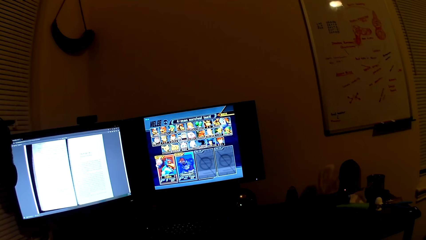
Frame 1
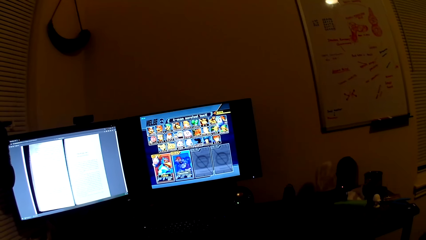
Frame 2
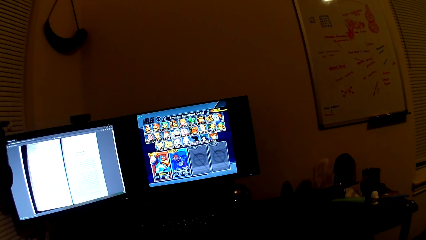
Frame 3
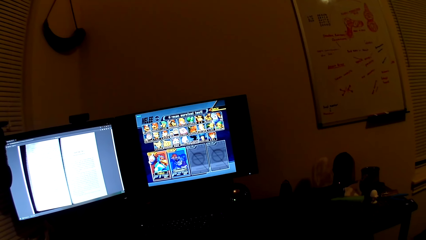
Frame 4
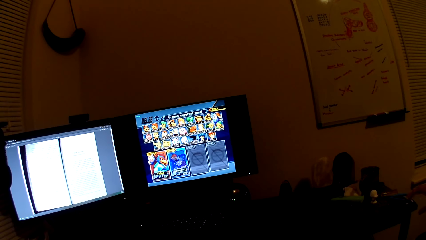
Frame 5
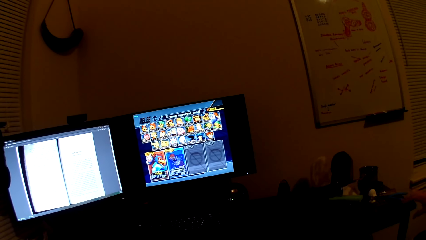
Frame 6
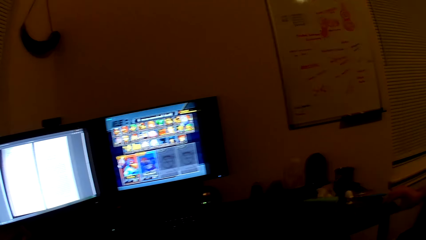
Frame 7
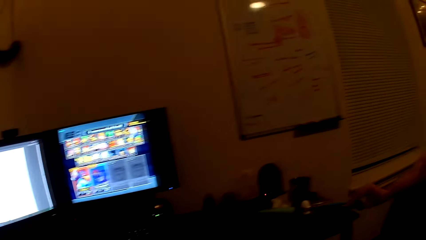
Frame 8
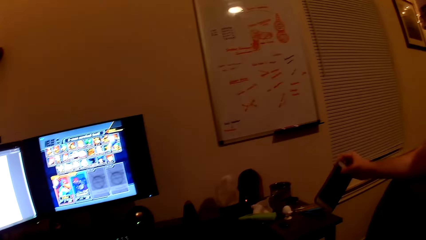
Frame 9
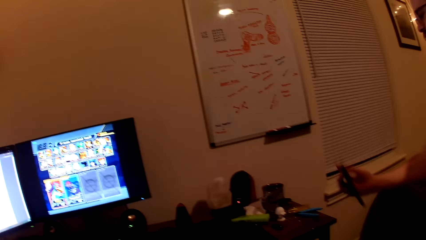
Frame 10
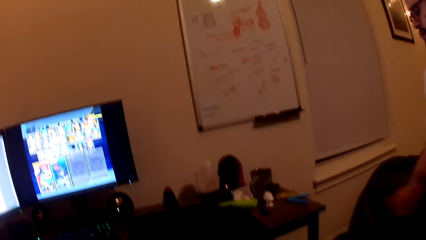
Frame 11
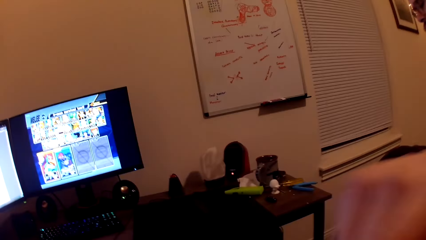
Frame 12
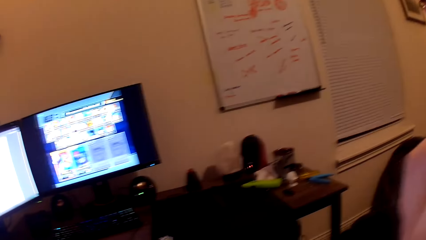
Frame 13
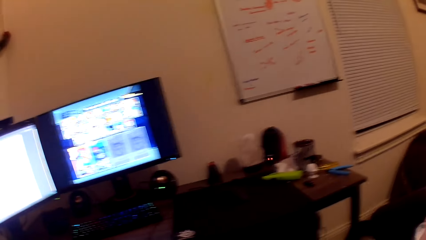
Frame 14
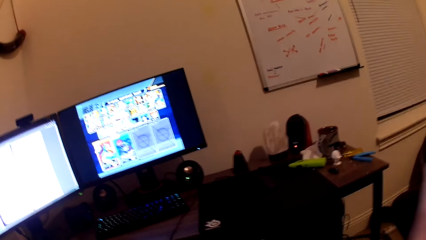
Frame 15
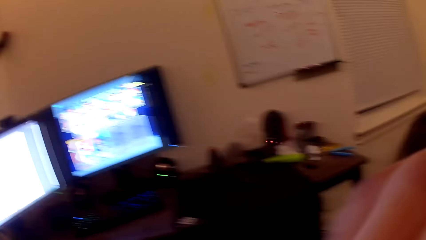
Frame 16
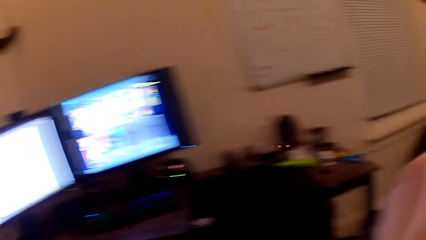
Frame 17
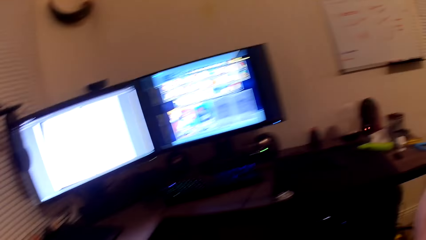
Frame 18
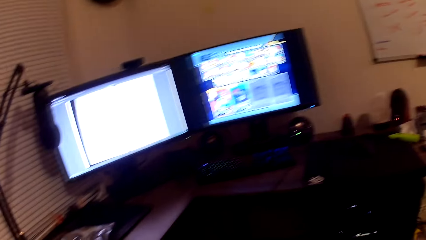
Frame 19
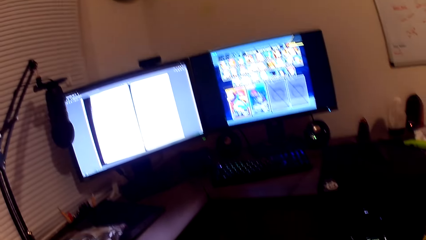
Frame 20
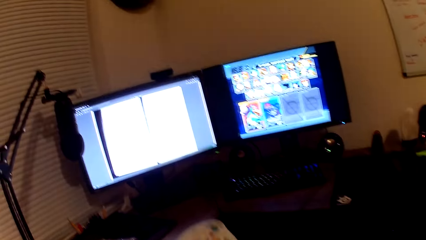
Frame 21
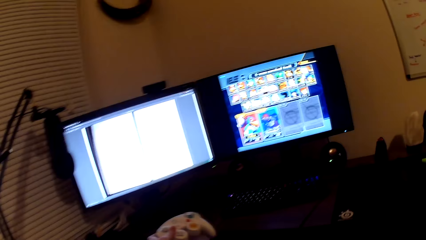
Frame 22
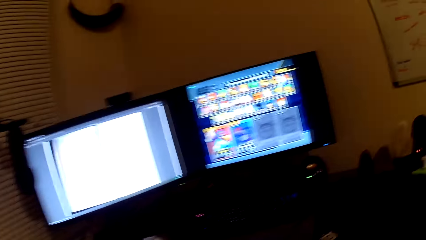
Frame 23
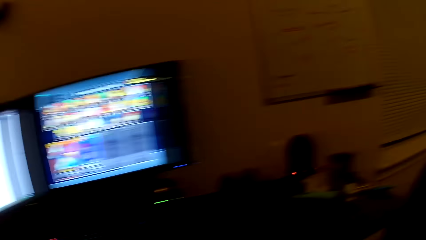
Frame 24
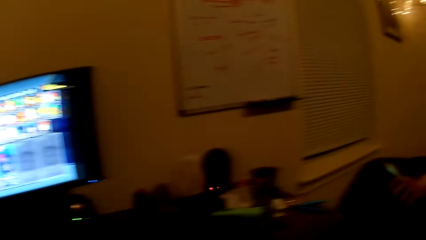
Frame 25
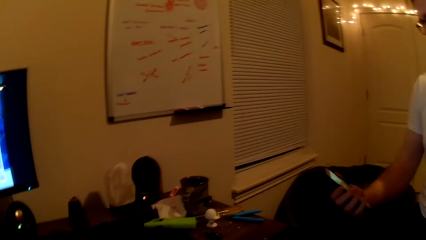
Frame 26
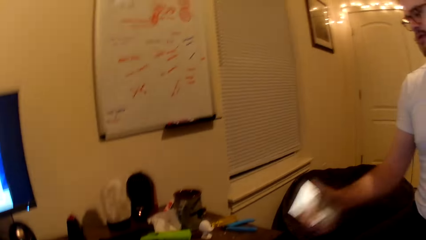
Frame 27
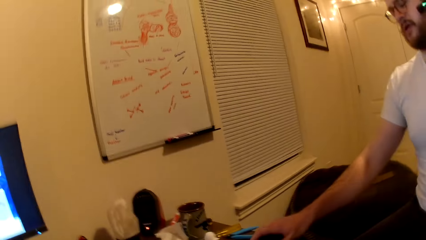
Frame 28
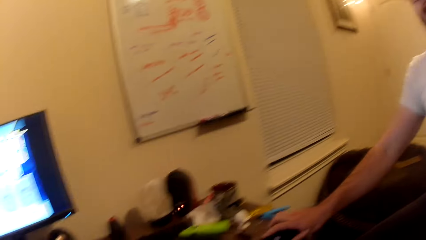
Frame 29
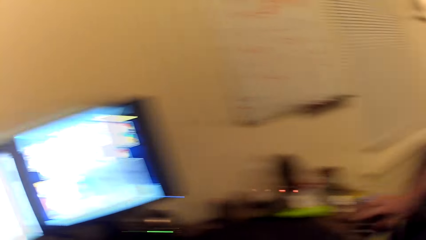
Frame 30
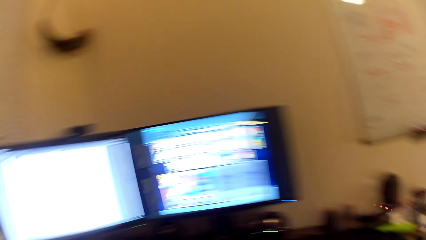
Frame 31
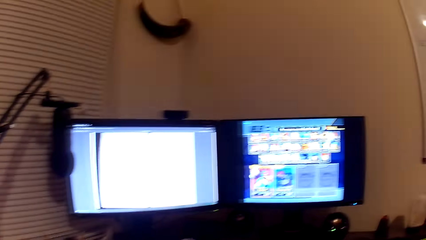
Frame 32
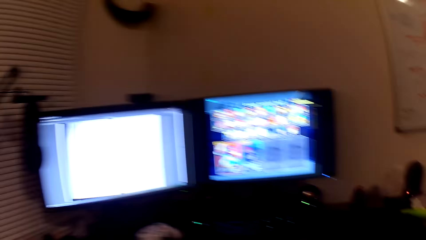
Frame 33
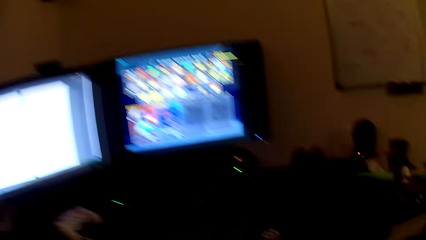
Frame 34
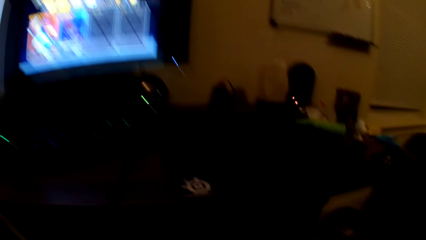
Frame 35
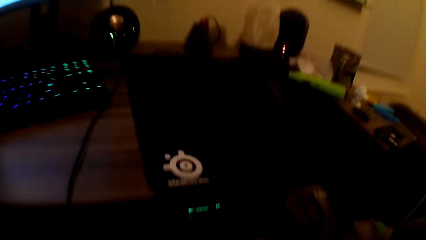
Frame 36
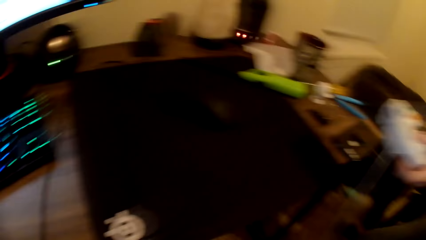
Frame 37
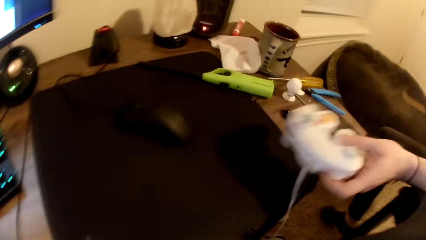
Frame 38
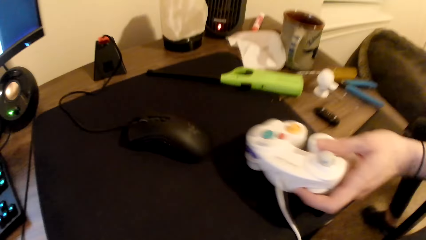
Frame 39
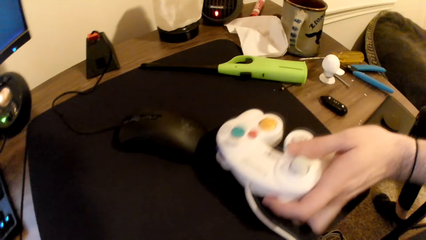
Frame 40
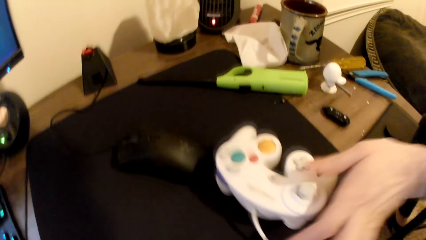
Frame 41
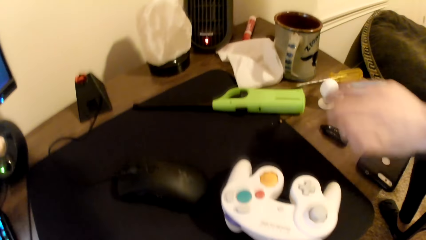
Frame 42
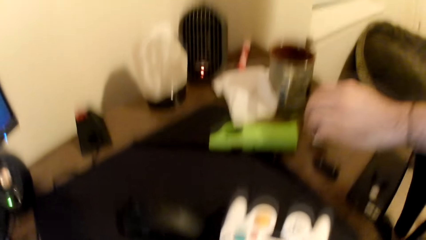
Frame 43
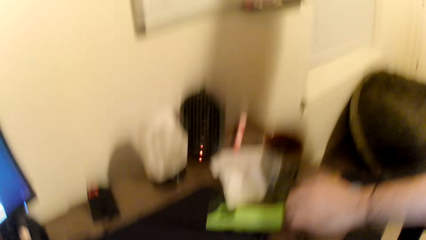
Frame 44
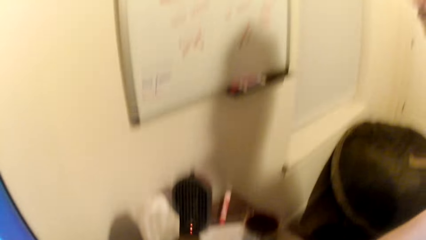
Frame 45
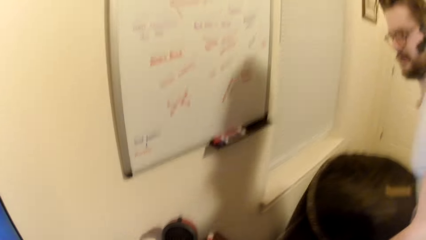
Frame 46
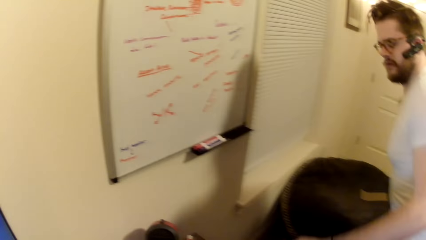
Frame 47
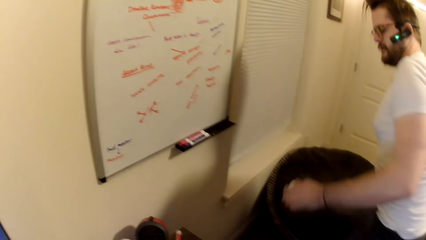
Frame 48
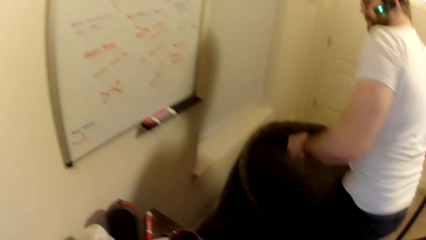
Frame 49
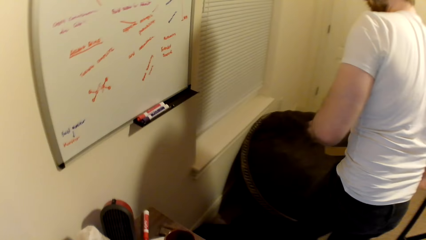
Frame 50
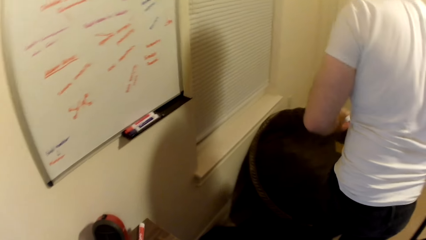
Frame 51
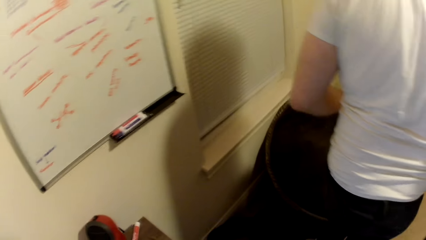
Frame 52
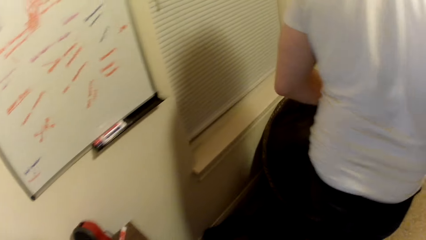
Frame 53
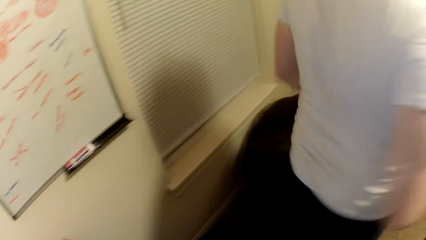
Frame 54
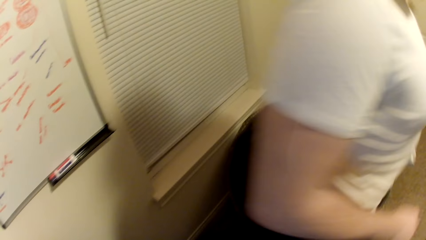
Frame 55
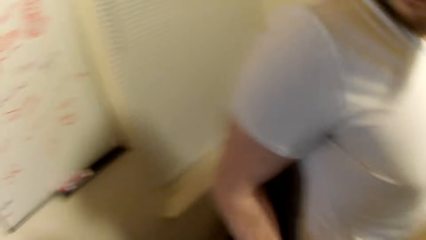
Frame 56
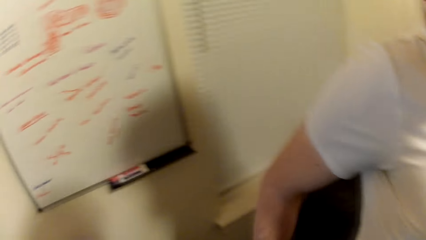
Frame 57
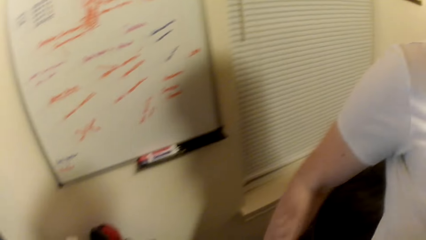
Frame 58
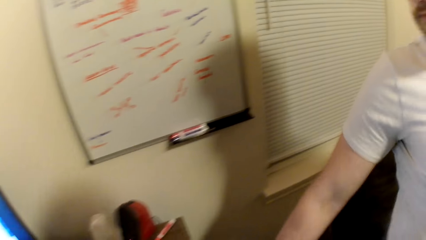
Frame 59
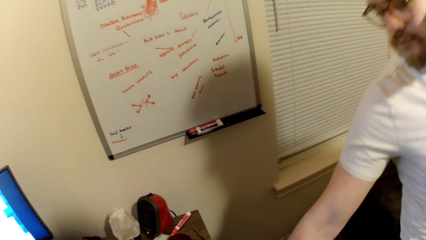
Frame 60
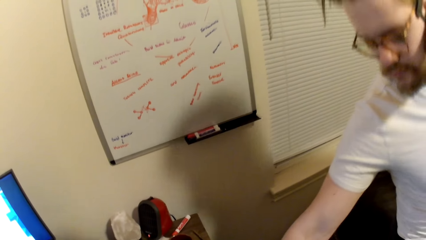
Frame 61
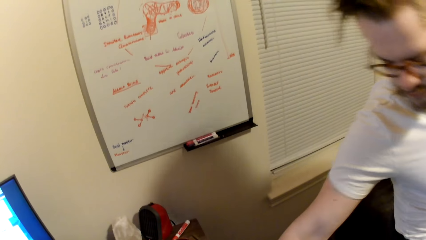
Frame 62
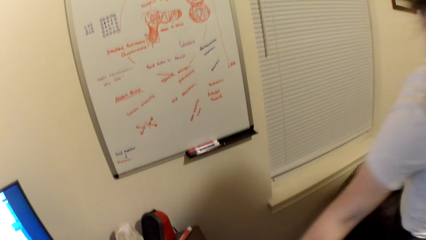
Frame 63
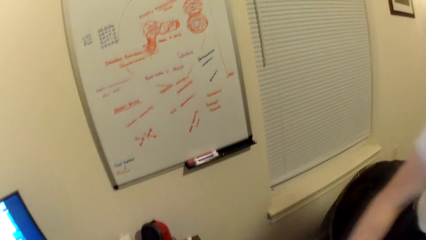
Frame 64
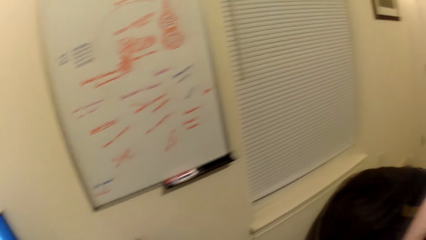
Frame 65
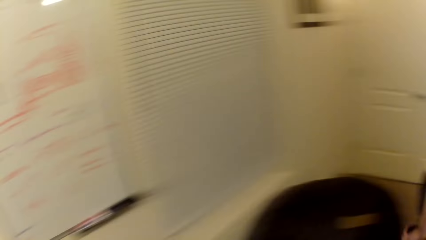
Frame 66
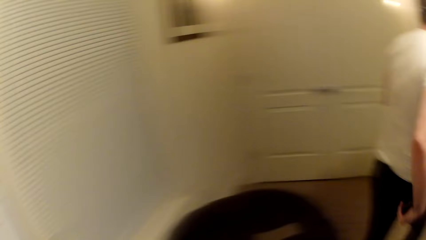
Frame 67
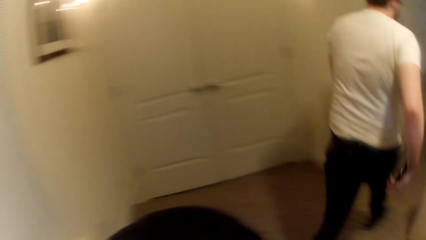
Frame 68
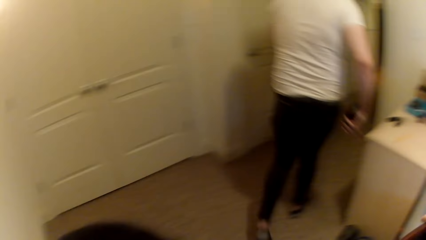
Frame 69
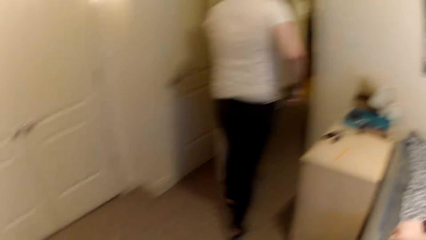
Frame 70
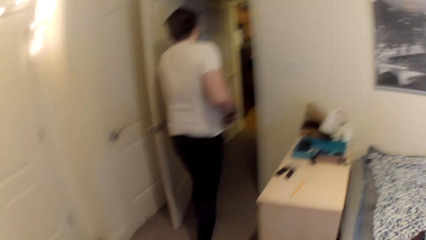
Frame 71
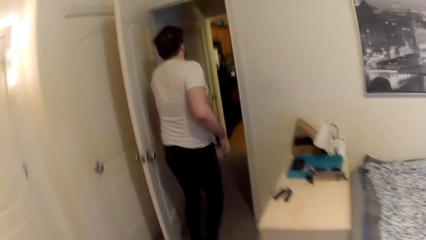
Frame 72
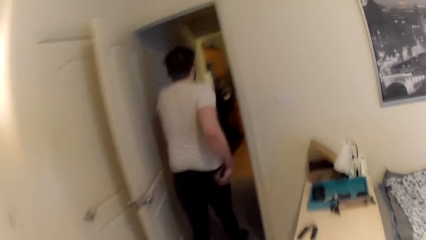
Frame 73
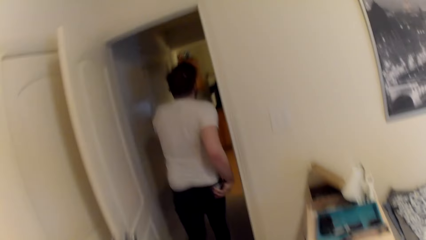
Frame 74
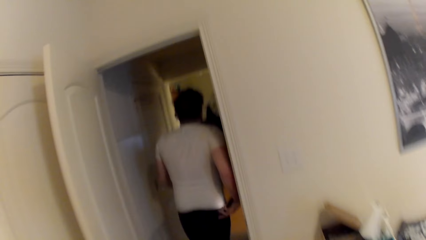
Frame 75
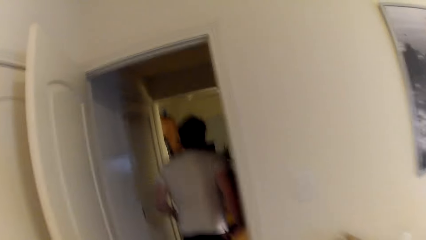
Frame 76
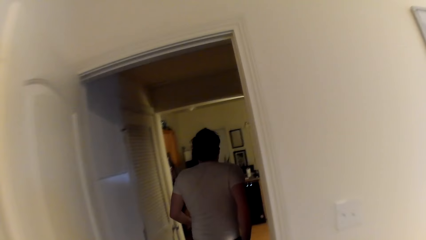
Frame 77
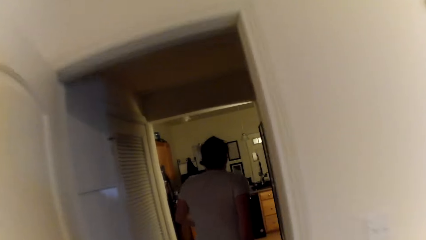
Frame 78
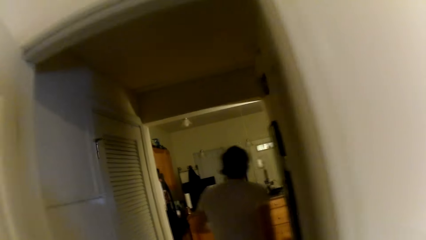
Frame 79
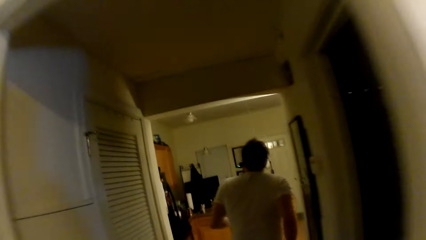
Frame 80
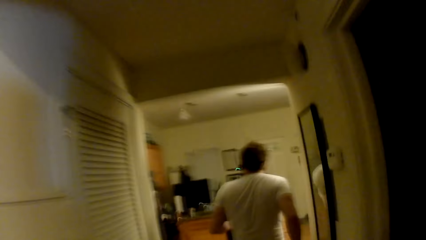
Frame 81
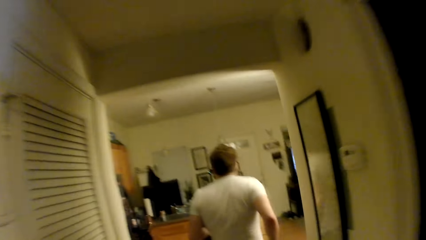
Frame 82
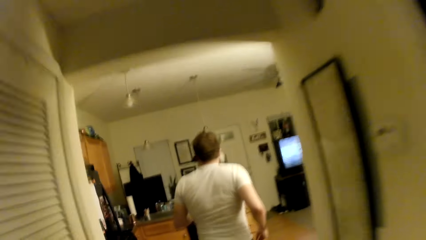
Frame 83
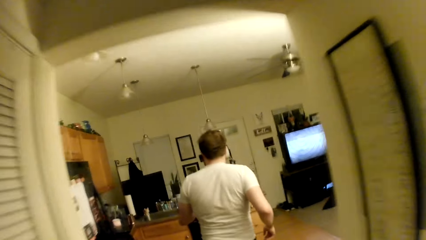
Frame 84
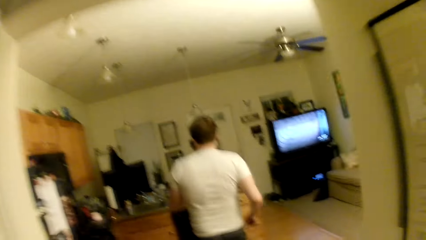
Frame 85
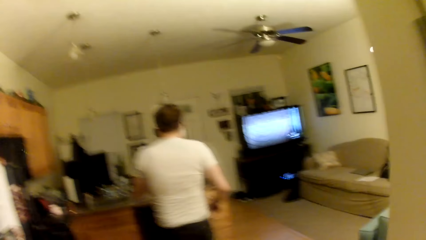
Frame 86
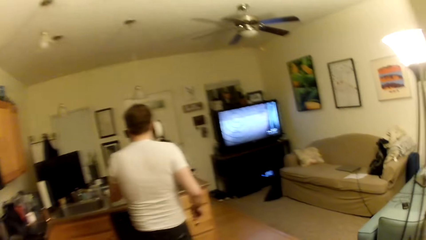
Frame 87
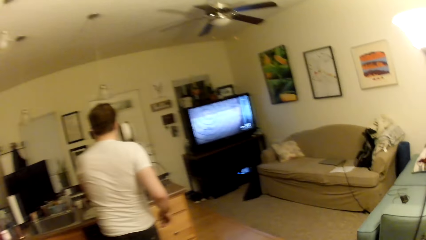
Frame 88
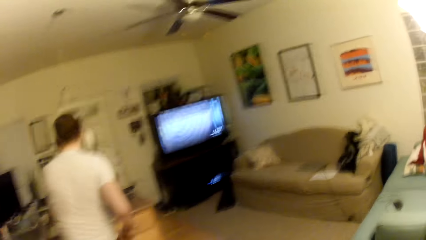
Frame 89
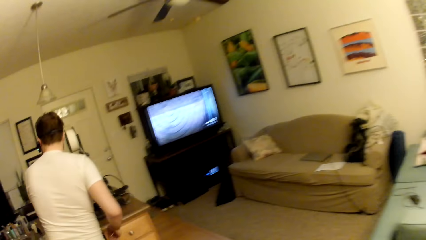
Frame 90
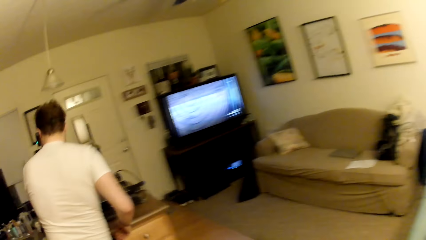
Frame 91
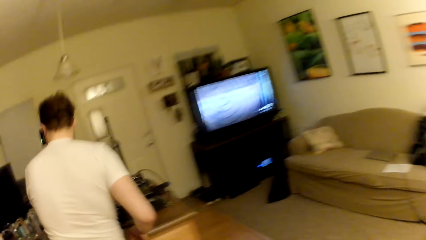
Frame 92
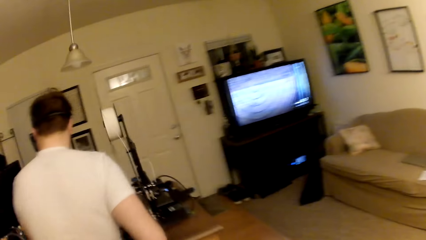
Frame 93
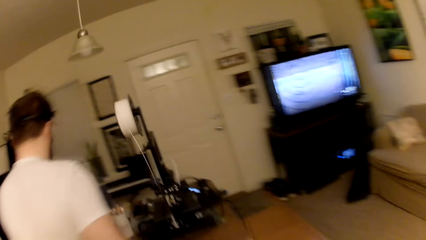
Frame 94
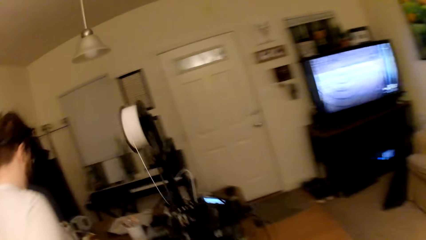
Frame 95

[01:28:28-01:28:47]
The camera wearer plays the game on the desktop. The man picks up a phone on a stool with his right hand. The camera wearer looks around the room. The man checks the phone in his right hand. The man drops the phone on the stool with his right hand. The camera wearer looks around the room. The man drops the white game console on a video game player with his left hand. The man moves his left hand towards a white figurine on the stool and picks up the white figurine with his left hand. The man walks around the room. The man moves his right hand towards the stool. The camera wearer looks around the room. The man walks towards a work table in a sitting room. The man holds the phone in his right hand. The camera wearer walks towards the work table in the sitting room.
